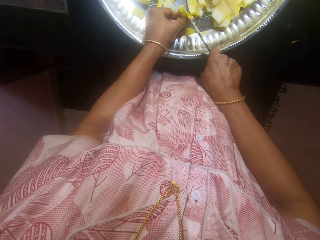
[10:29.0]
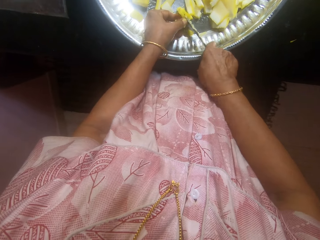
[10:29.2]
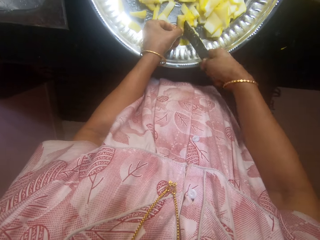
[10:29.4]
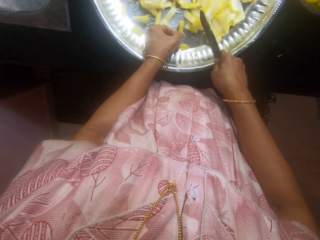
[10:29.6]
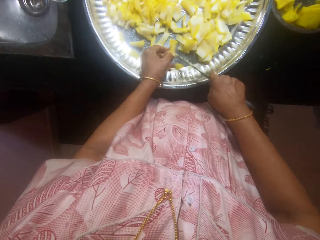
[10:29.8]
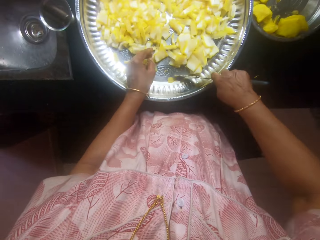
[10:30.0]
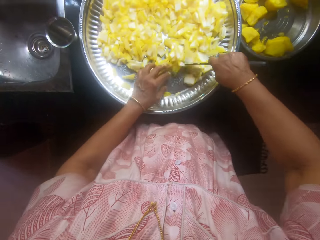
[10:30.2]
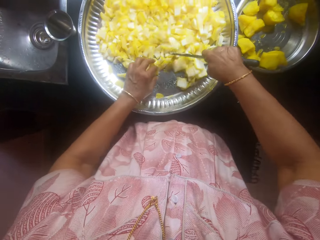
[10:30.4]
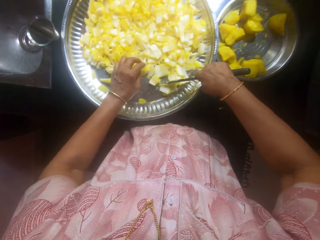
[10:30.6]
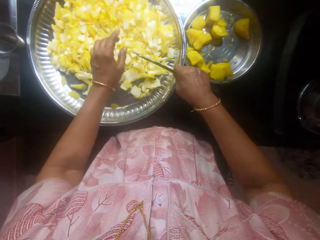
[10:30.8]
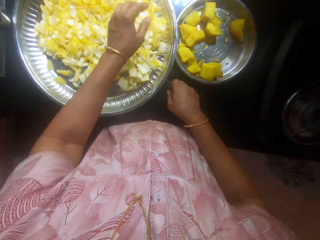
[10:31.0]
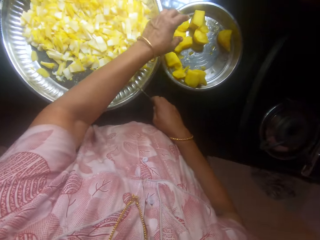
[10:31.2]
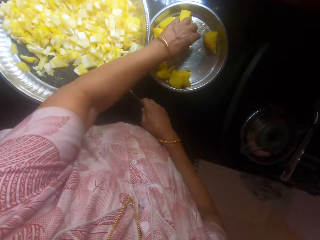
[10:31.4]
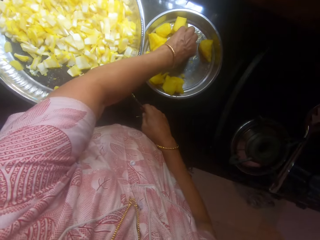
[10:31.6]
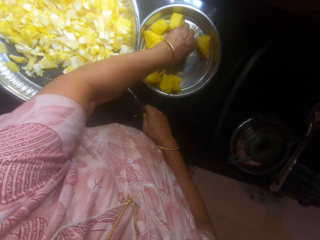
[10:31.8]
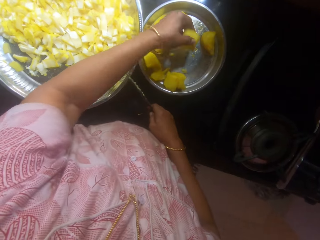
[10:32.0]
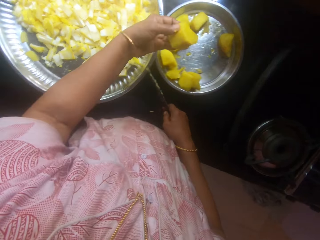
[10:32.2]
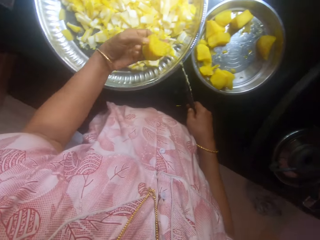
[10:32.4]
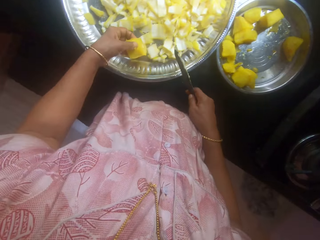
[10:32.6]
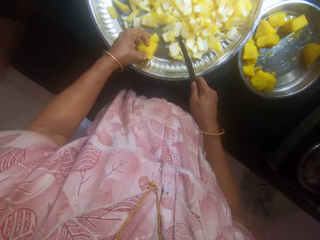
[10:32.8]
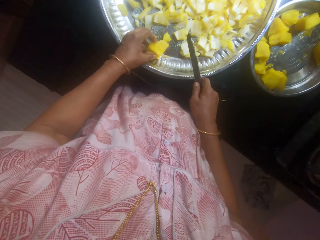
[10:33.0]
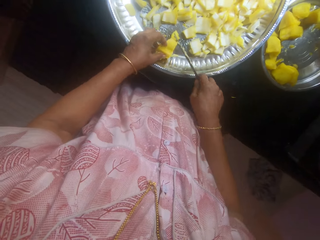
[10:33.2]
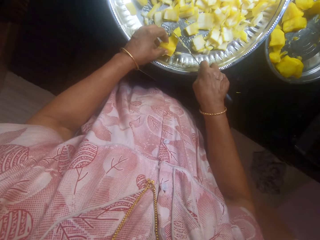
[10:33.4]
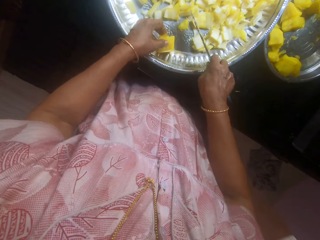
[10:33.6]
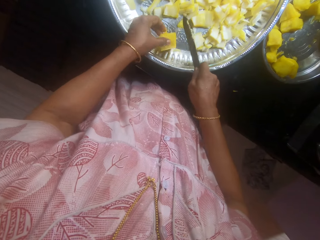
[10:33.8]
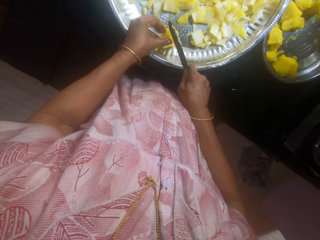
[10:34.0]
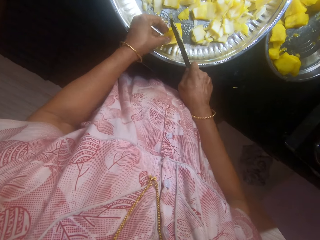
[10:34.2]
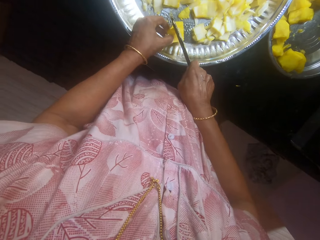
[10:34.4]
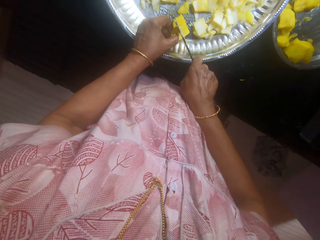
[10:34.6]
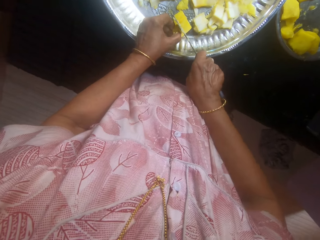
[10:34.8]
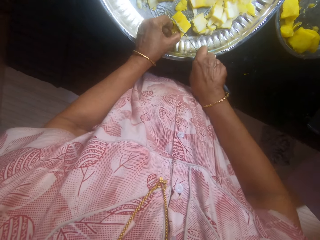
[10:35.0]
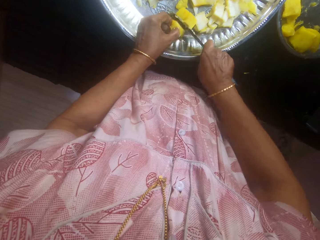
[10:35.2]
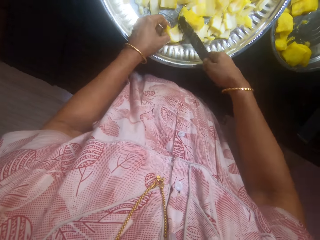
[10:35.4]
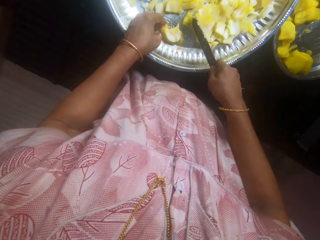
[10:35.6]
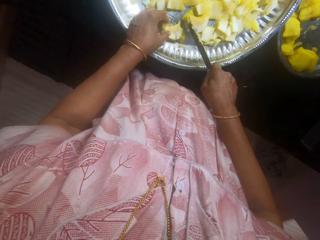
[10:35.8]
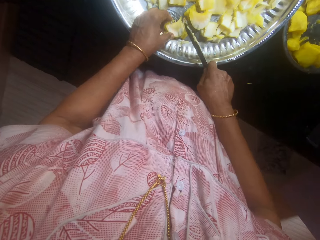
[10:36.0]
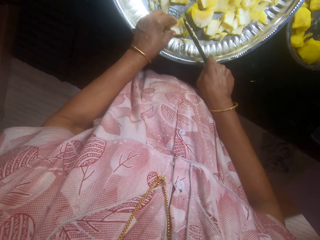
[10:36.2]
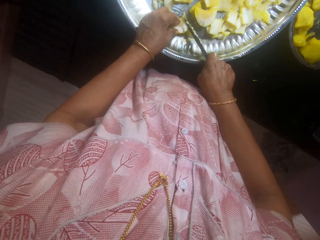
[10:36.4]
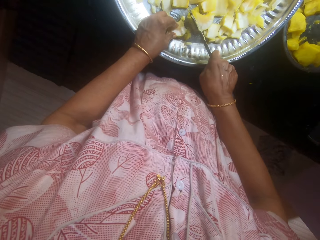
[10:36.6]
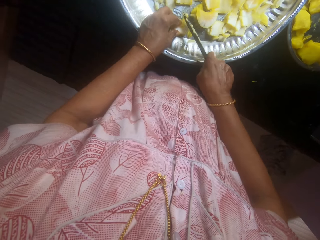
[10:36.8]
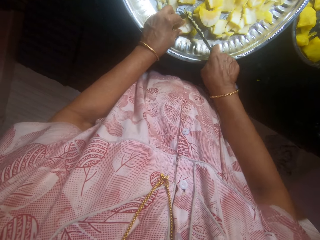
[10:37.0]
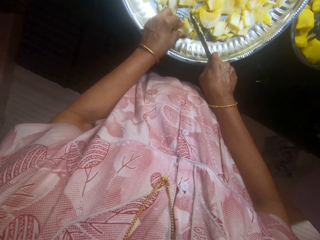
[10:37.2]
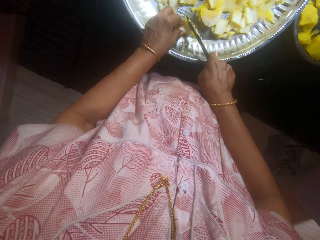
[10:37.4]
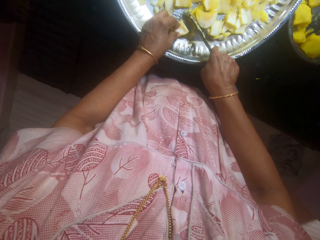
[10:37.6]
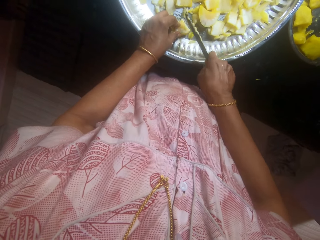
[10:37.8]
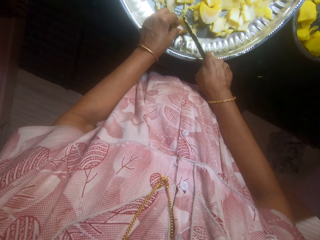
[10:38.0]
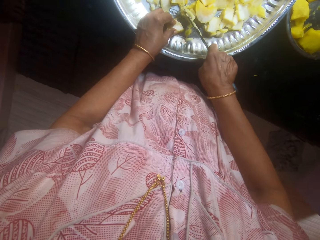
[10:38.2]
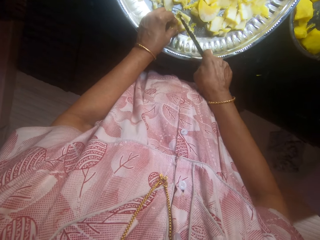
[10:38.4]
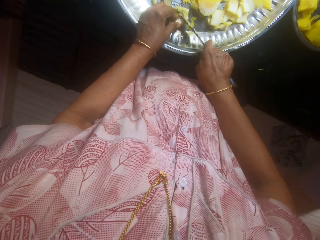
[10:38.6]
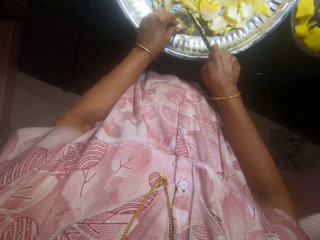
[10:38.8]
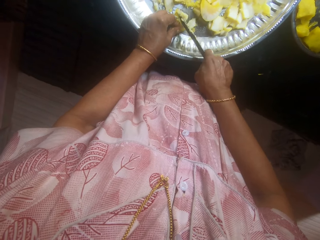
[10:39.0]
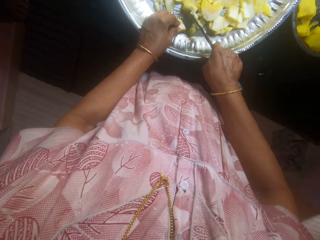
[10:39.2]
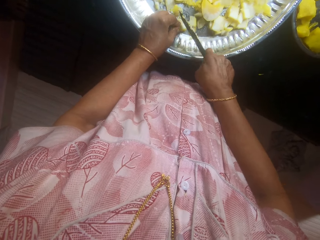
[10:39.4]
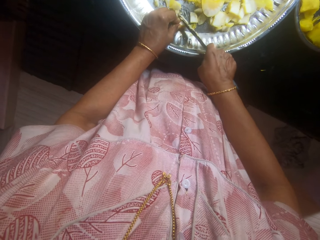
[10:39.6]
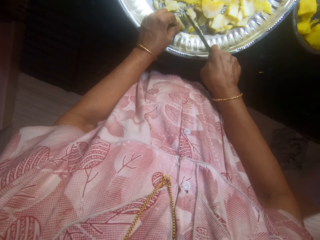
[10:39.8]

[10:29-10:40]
The camera wearer moves the cassava on the tray with the knife. They pick the cassava from the tray. They place the cassava on the tray. They cut the cassava with the knife.

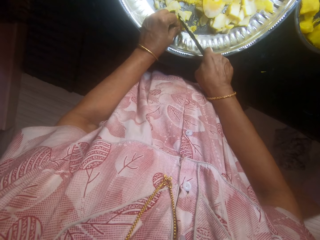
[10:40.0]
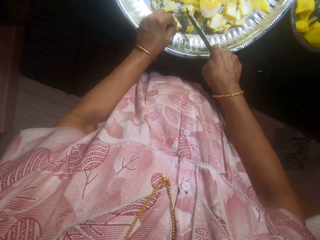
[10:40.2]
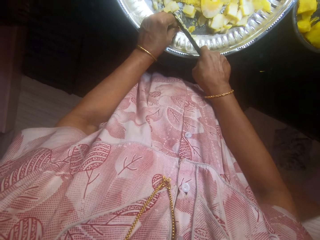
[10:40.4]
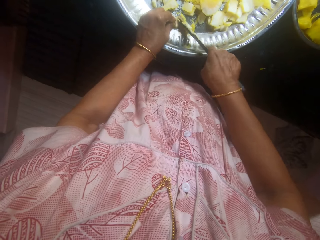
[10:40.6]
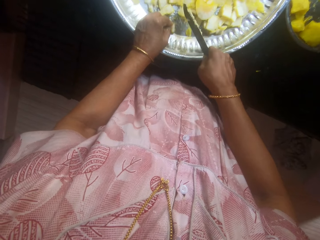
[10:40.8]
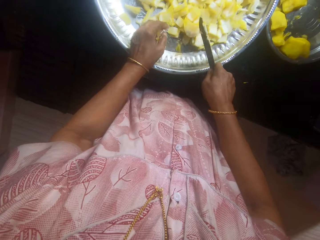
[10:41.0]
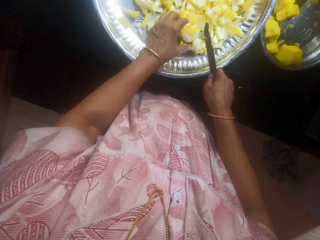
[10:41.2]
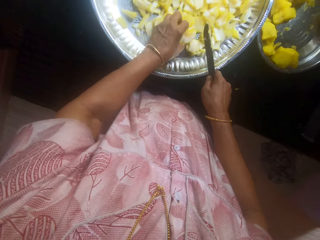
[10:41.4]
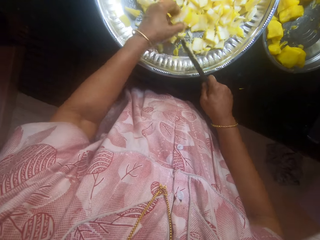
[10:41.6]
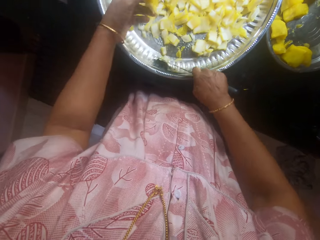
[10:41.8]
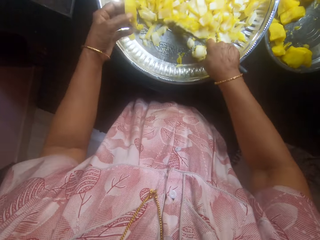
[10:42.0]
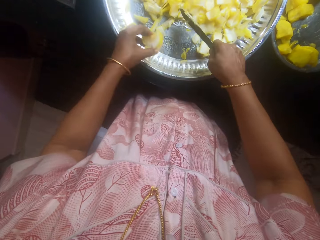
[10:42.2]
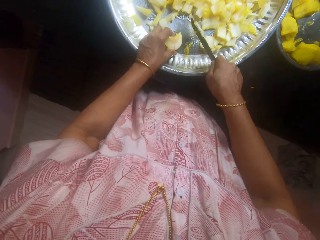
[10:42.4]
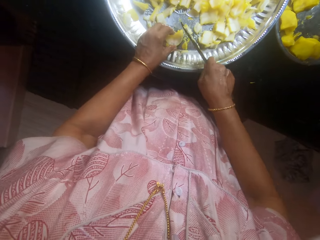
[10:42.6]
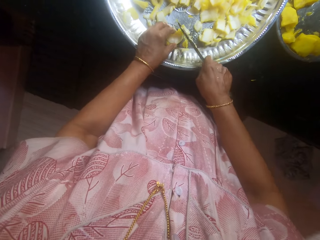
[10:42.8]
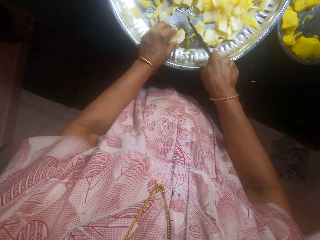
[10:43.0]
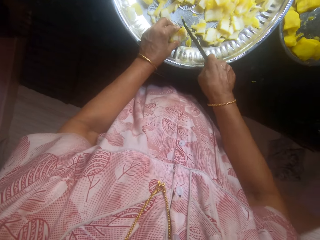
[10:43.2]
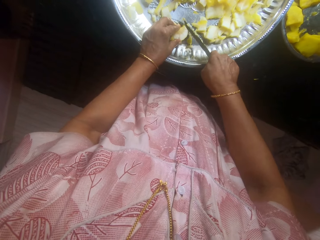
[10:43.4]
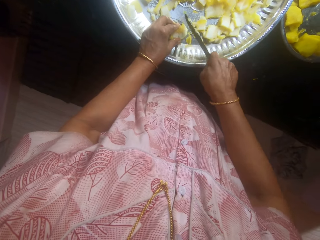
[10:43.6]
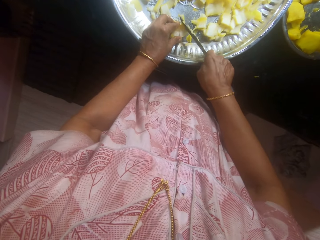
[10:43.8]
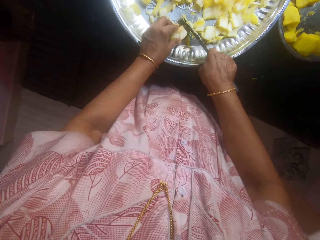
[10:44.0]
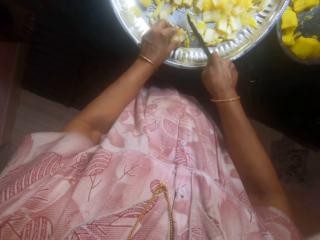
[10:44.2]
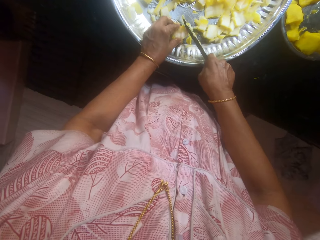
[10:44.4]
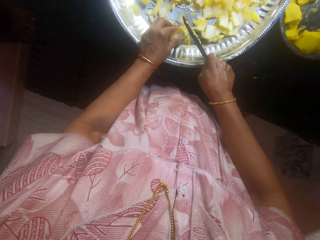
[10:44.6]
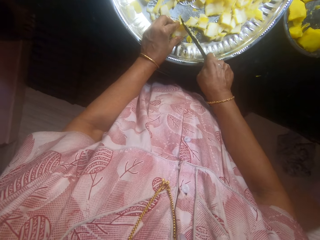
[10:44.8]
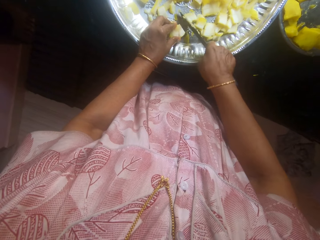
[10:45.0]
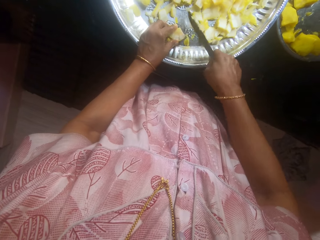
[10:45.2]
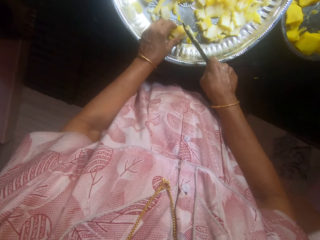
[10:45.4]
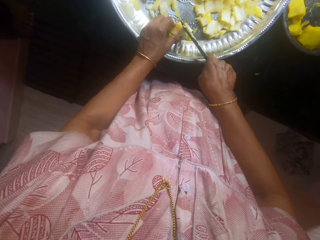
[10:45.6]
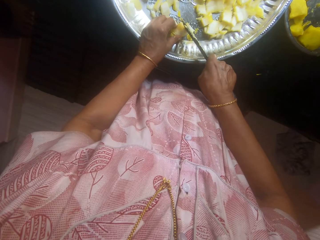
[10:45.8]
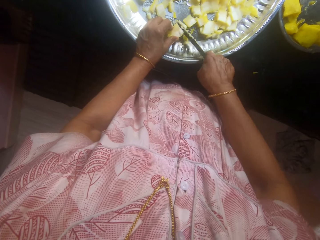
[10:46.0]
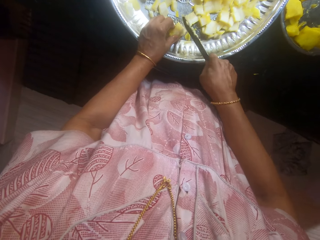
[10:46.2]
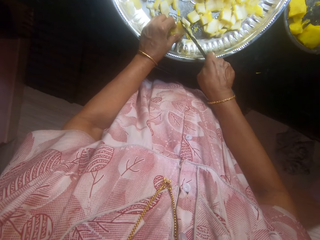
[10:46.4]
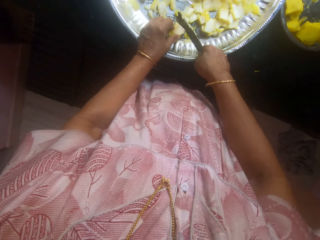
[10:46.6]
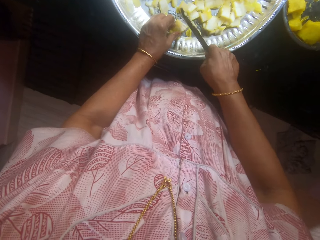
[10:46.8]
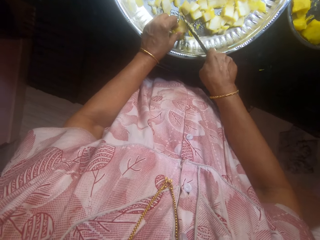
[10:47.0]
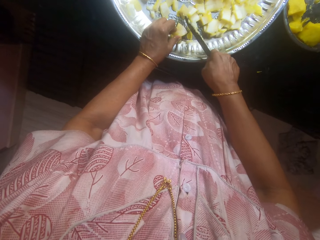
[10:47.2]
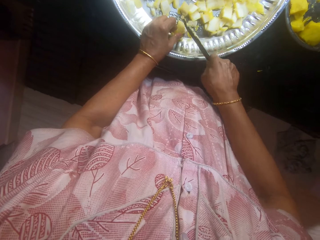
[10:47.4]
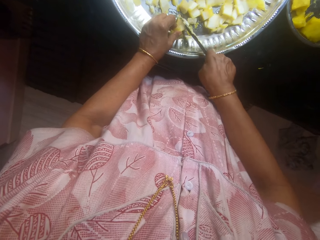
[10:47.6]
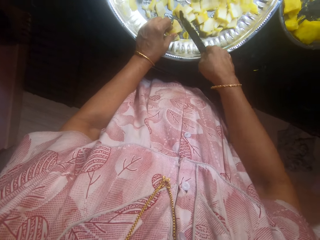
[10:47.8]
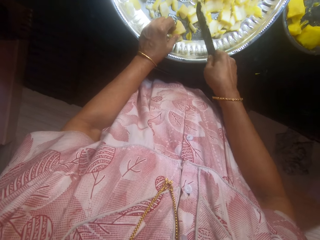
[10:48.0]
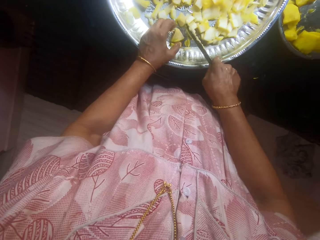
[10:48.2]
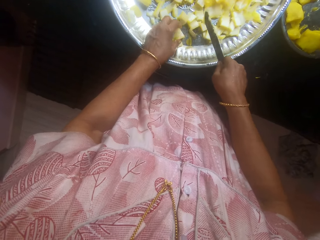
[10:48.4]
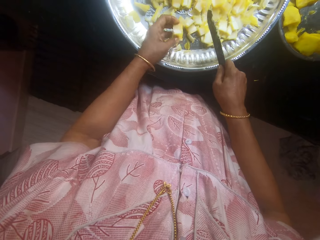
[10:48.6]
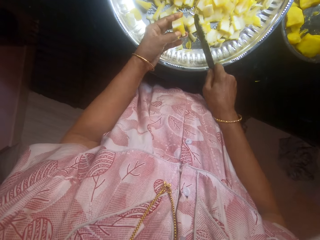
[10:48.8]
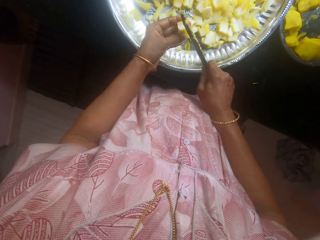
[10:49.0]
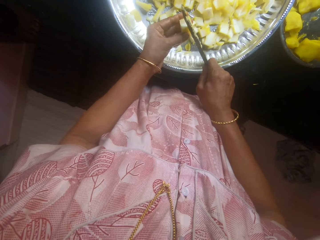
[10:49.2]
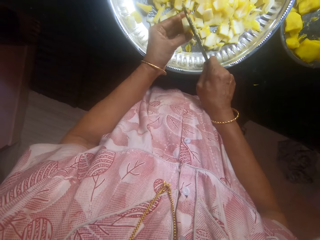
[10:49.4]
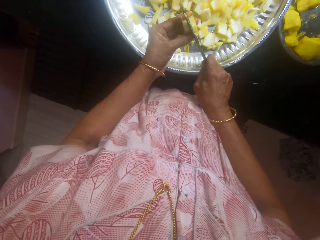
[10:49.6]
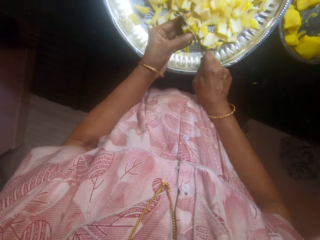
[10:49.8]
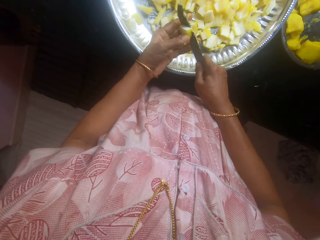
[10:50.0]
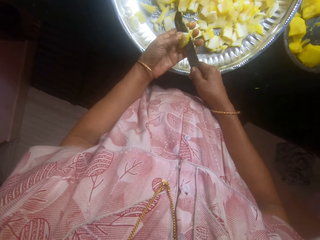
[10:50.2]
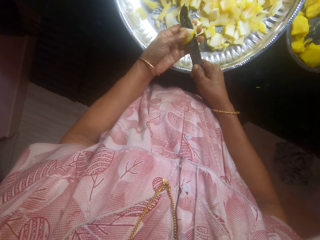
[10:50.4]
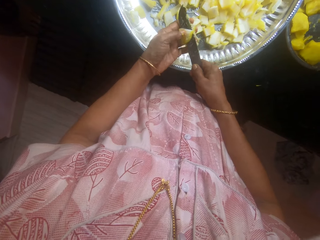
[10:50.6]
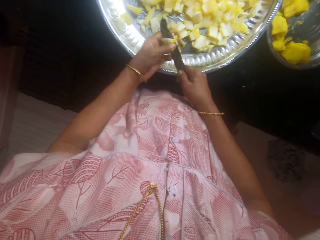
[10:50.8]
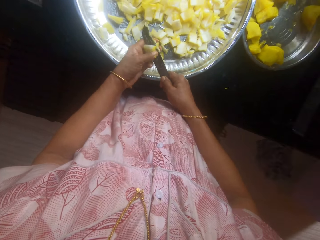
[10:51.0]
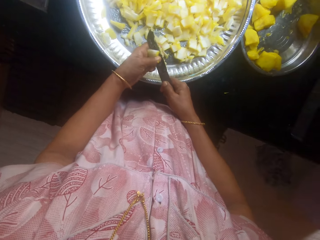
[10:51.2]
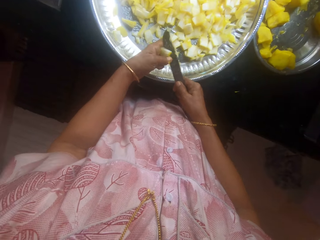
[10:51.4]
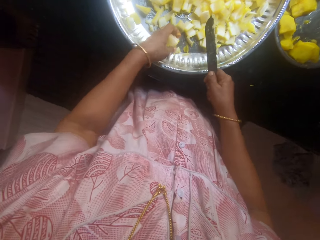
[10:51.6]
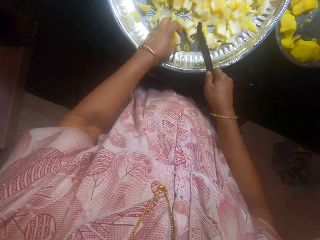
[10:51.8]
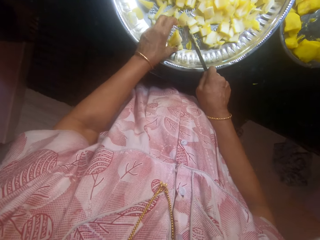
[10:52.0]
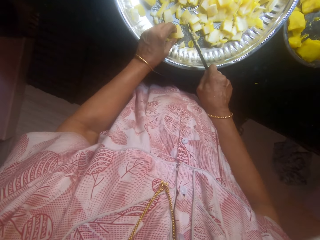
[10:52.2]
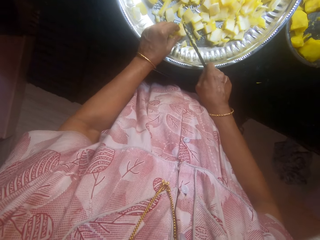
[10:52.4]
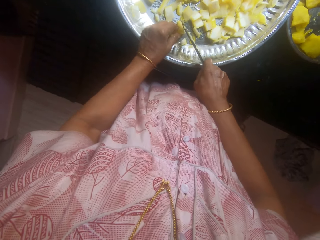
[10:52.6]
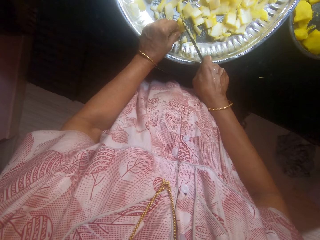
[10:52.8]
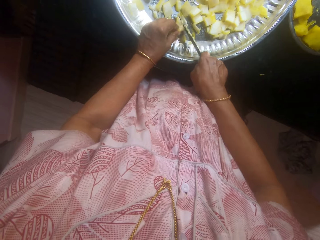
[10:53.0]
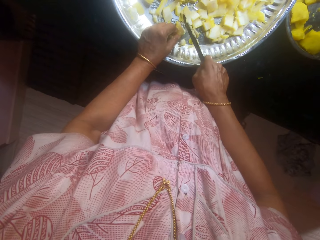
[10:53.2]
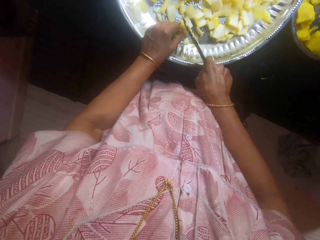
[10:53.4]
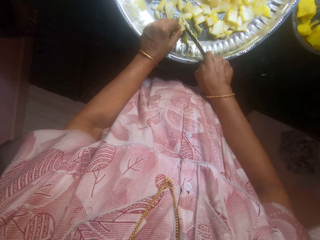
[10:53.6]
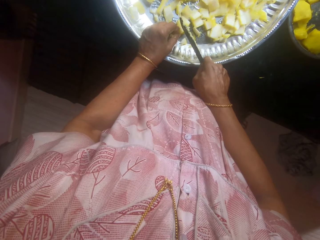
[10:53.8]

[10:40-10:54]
The camera wearer moves the cassava on the tray with the knife. They cut the cassava with the knife.
